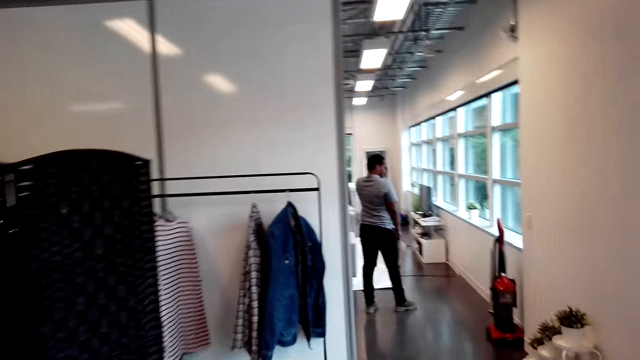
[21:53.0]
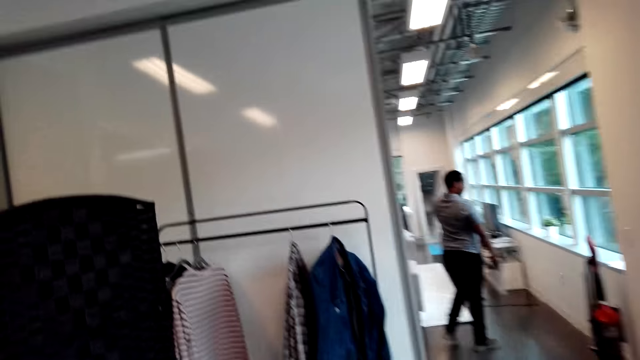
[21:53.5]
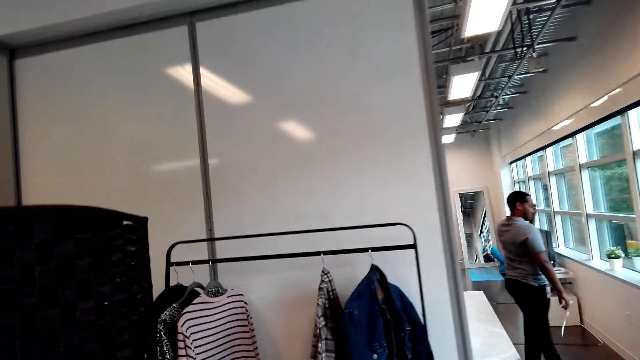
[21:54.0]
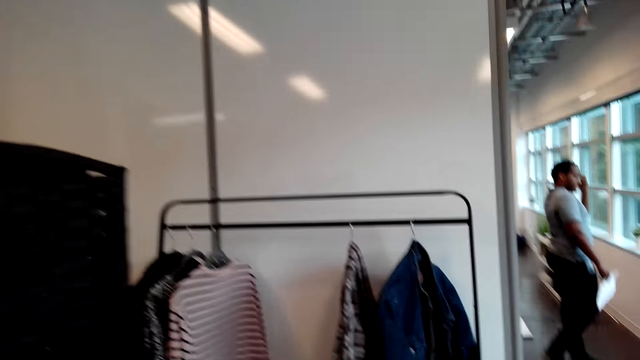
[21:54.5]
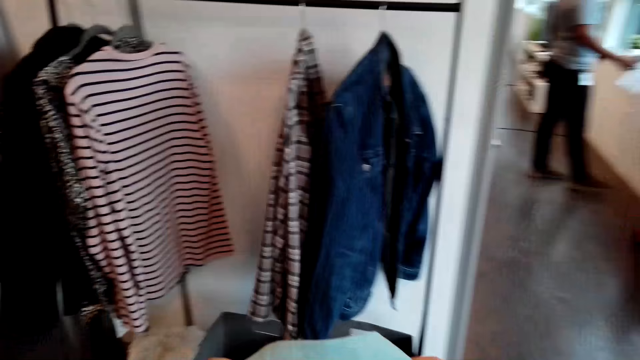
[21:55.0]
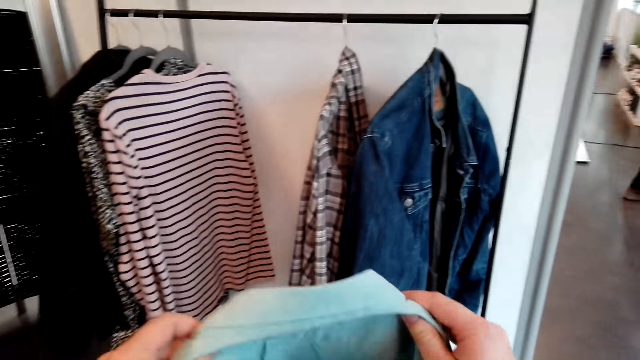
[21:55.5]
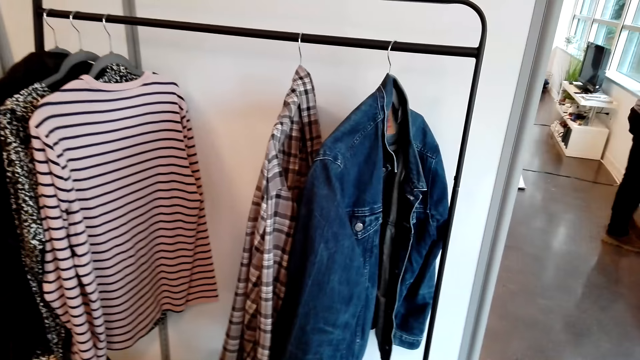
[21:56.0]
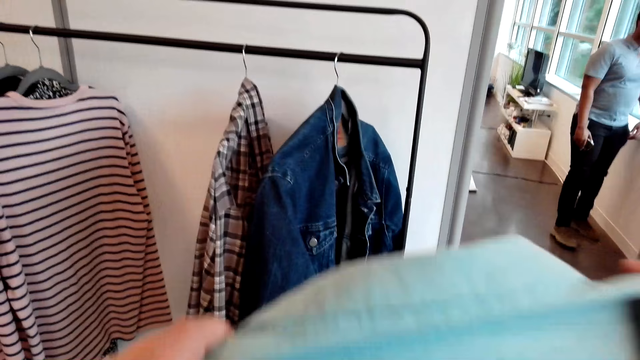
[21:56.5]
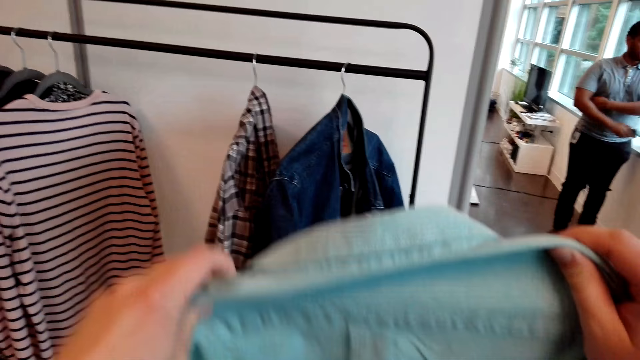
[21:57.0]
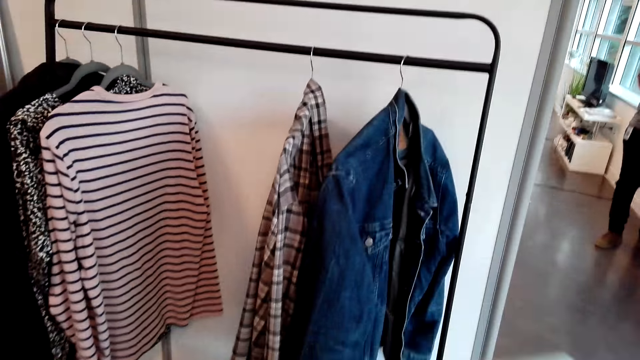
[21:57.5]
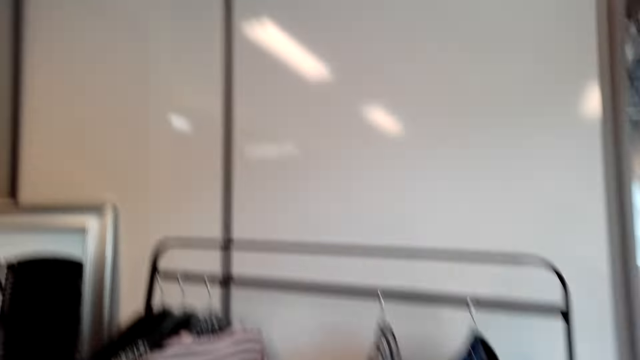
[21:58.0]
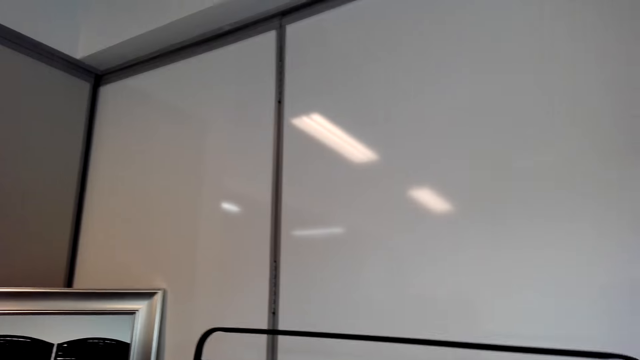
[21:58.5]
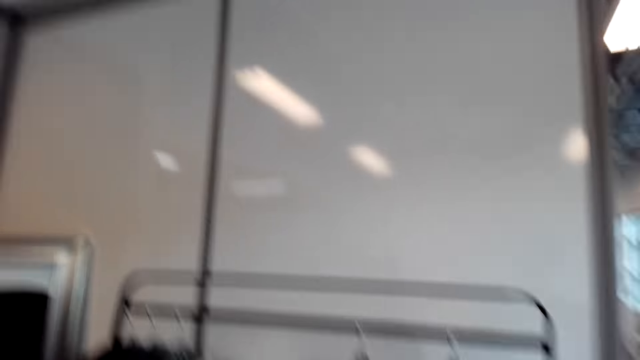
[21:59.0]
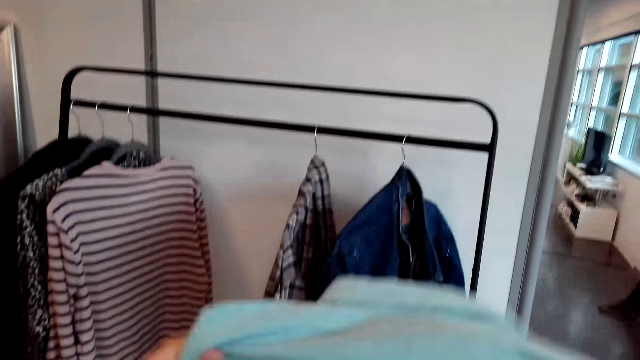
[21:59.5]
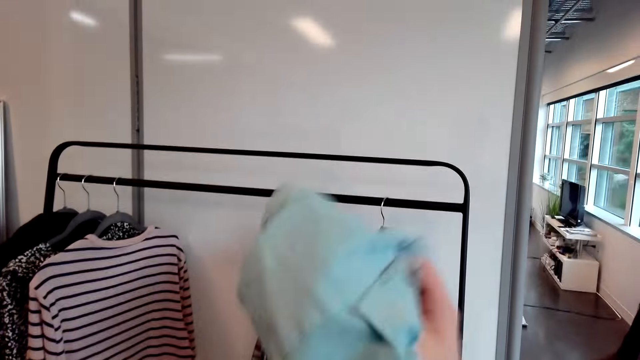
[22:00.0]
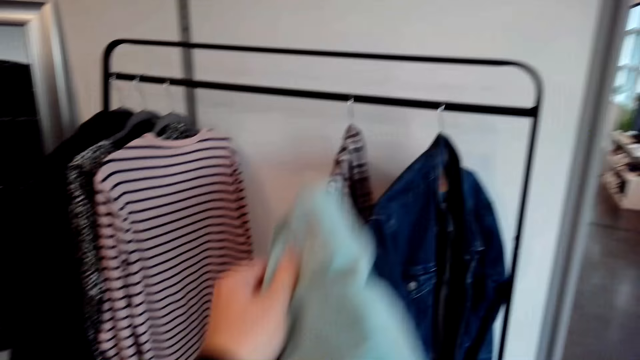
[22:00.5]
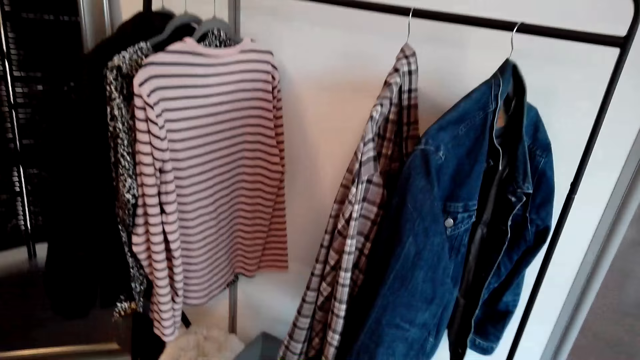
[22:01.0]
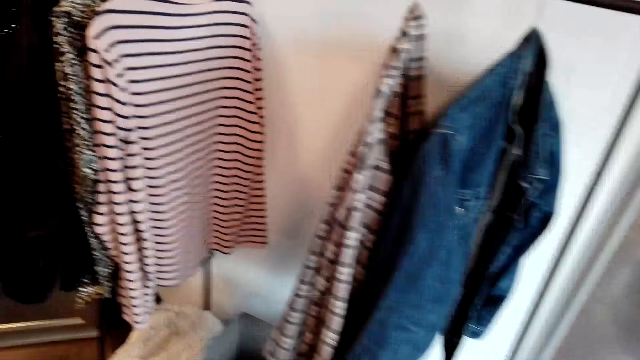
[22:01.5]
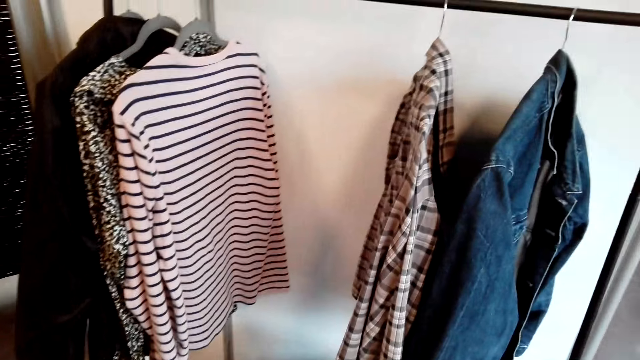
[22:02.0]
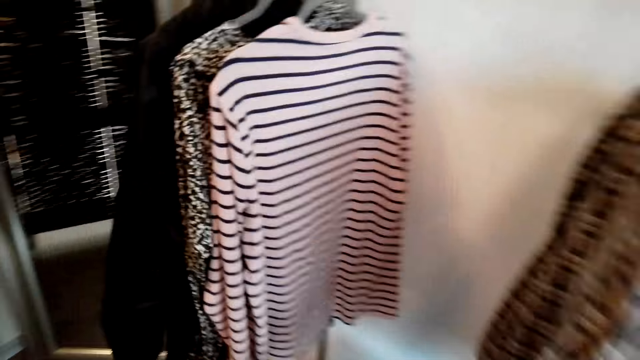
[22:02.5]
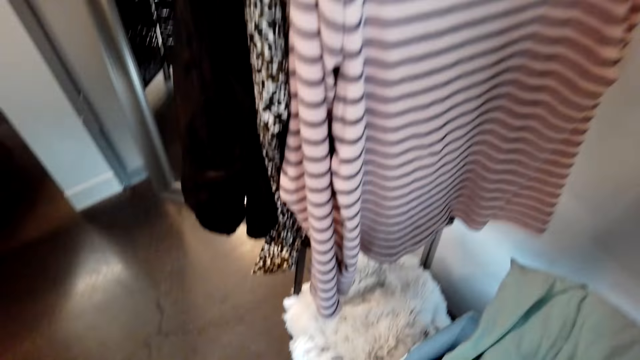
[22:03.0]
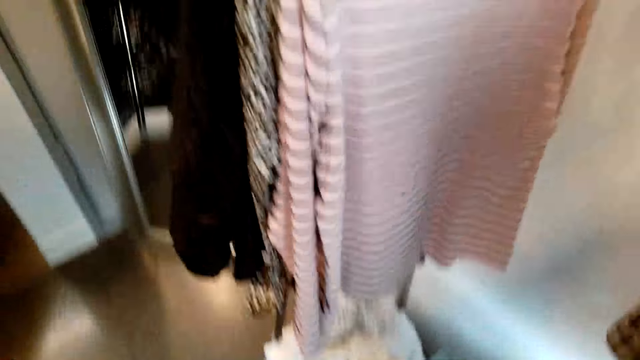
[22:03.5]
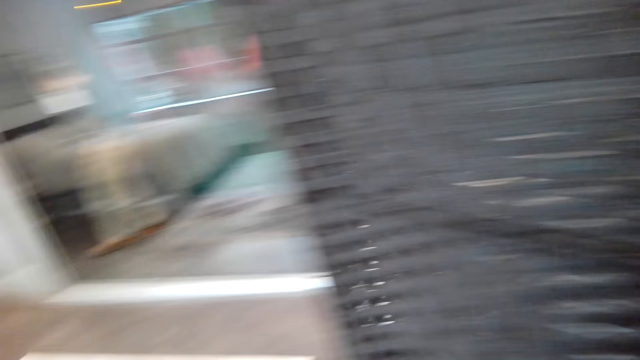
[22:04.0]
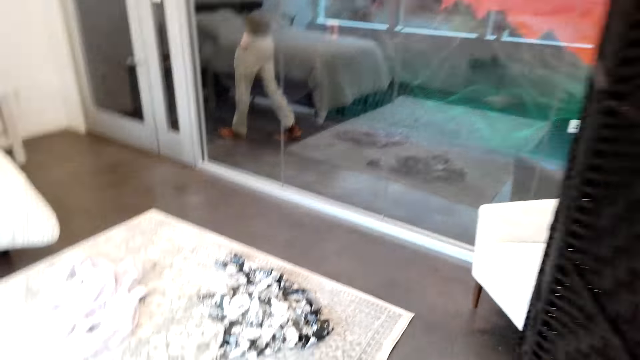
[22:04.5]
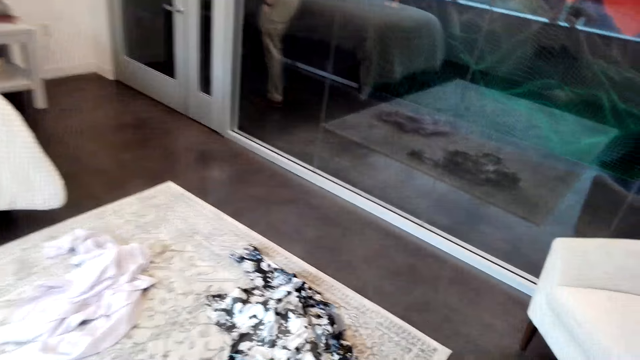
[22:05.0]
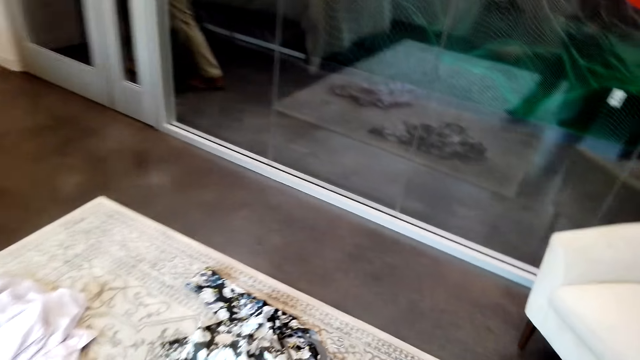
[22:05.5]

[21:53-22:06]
The camera wearer folds the cloth. They throw the cloth in the laundry basket. They walk around the room.

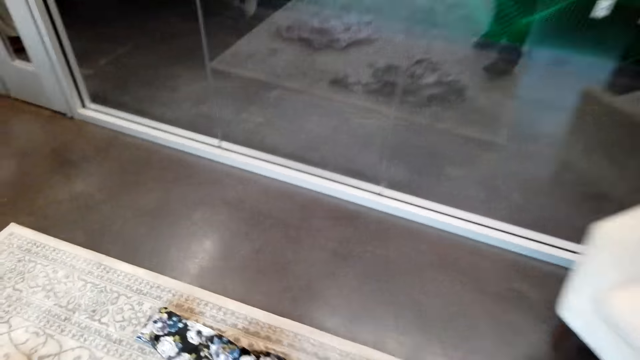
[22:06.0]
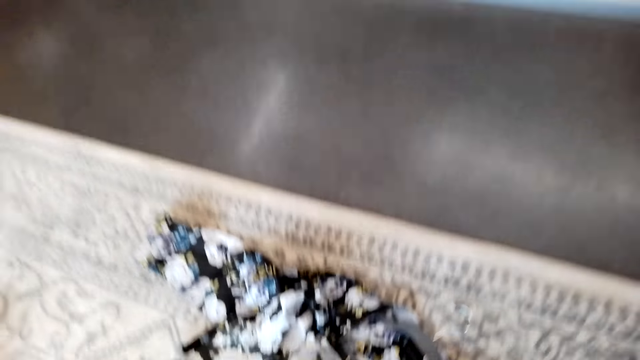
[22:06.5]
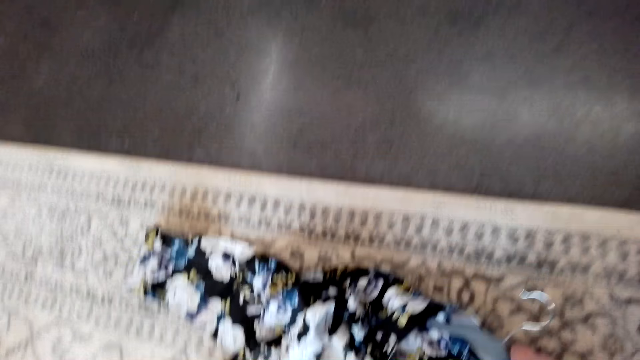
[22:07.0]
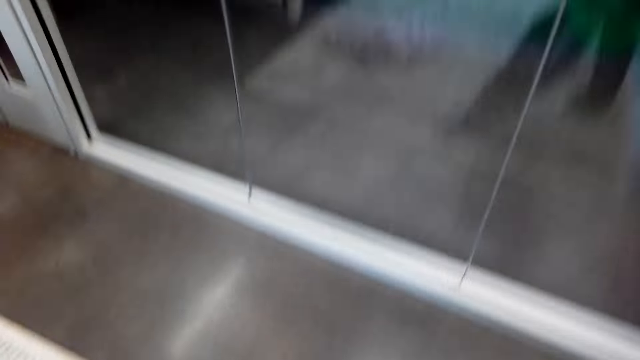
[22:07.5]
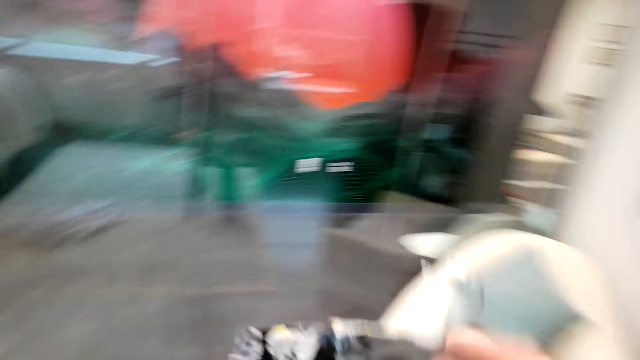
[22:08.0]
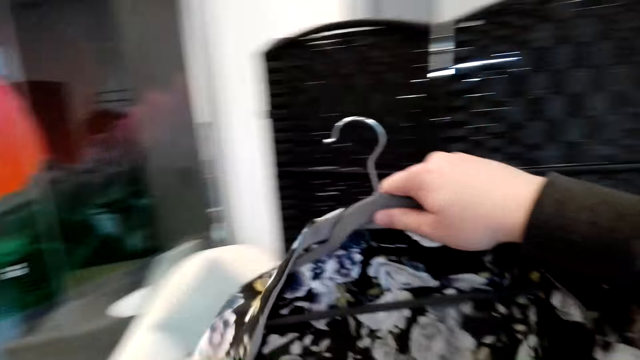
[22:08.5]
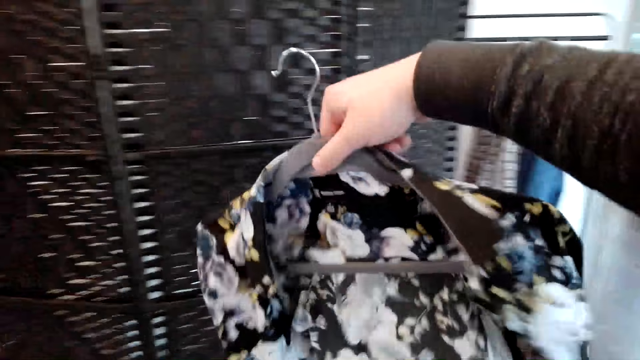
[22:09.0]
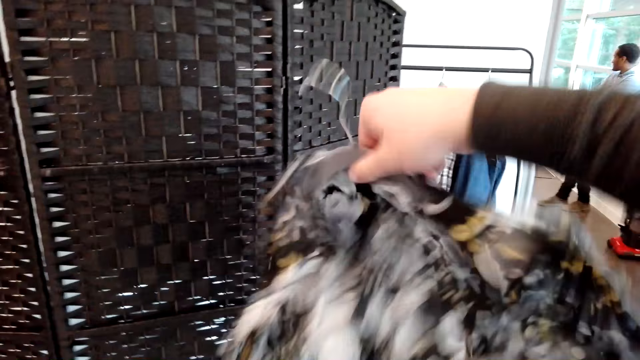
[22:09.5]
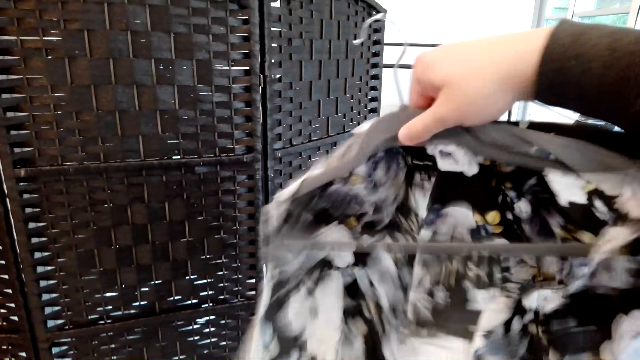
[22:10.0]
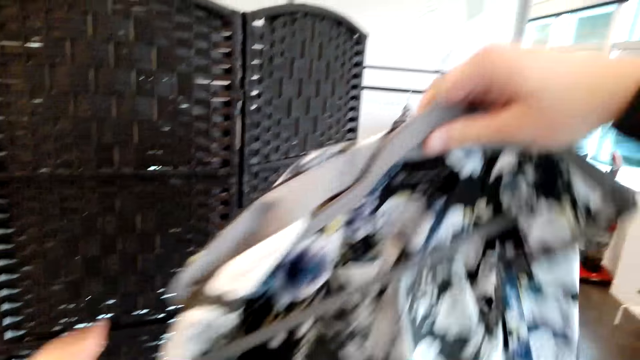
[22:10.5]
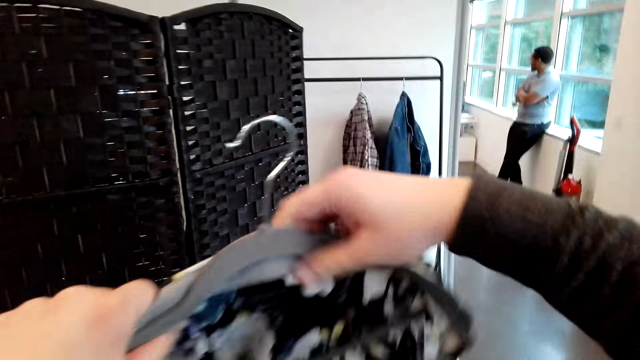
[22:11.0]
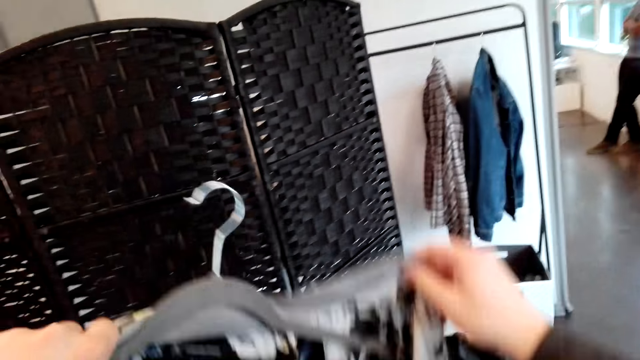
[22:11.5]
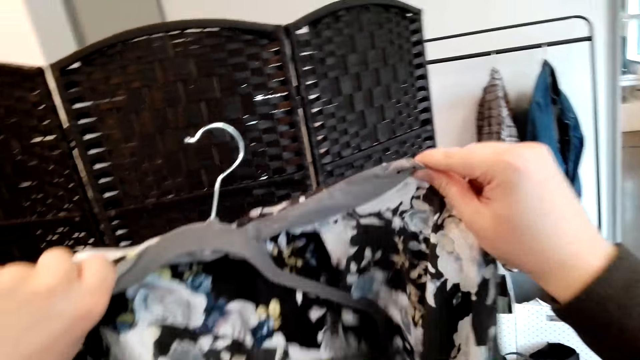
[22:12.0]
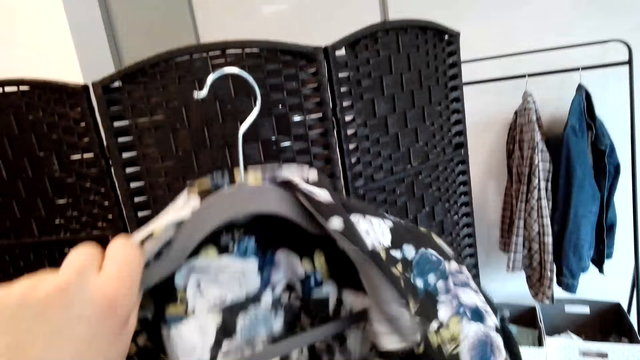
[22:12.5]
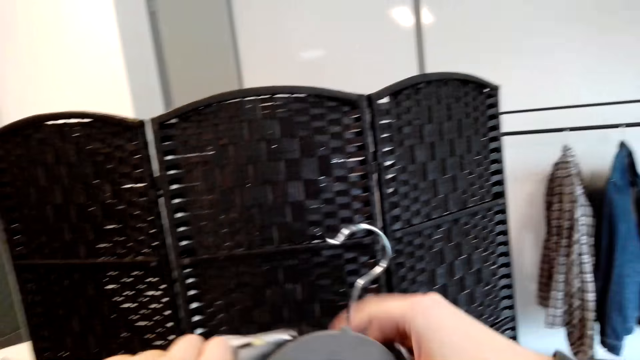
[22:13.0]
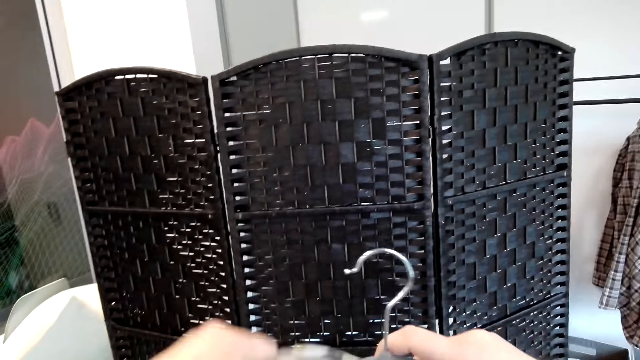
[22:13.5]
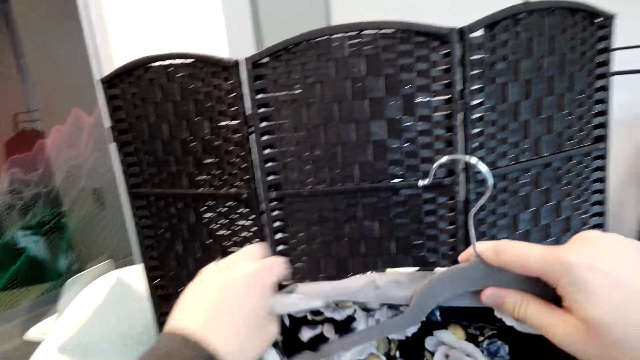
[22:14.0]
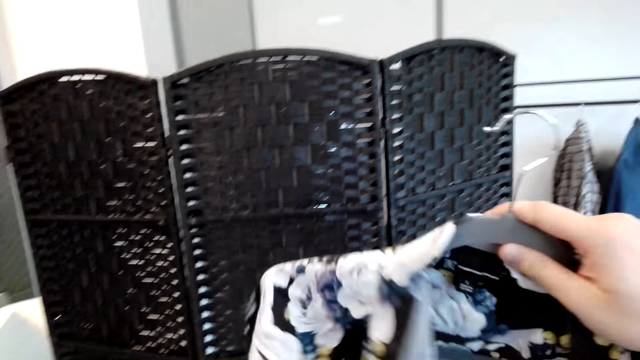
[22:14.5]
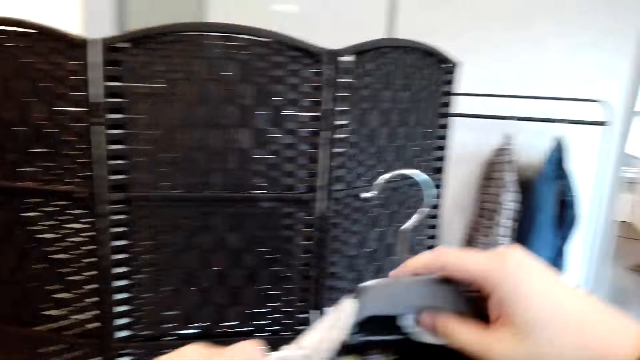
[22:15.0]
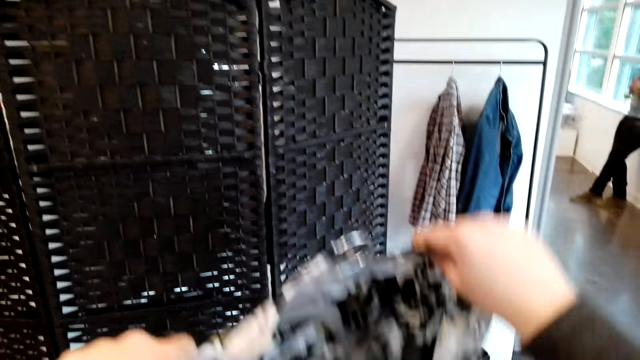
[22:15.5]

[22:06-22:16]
The camera wearer picks a cloth from the floor. They put the cloth on the hanger. They shake the cloth.
